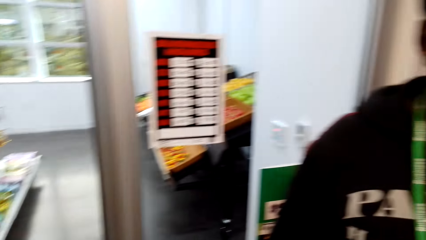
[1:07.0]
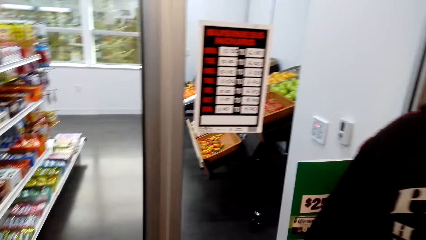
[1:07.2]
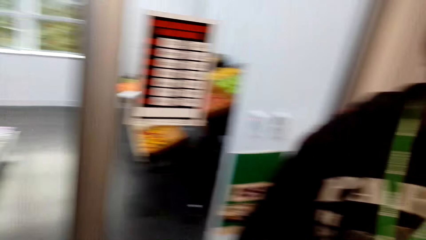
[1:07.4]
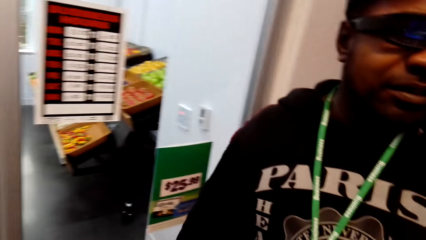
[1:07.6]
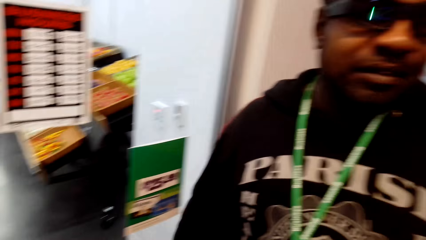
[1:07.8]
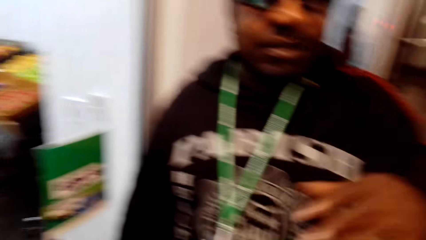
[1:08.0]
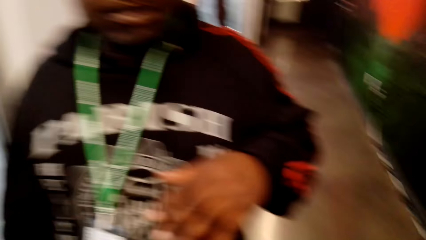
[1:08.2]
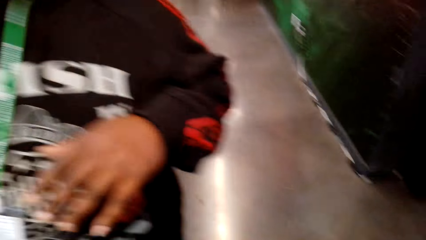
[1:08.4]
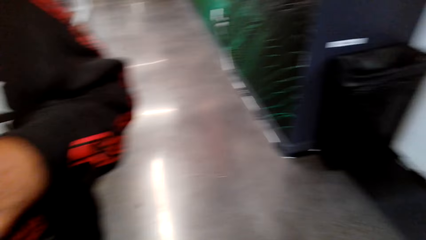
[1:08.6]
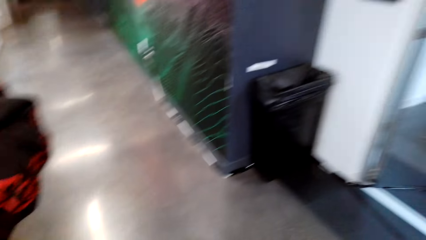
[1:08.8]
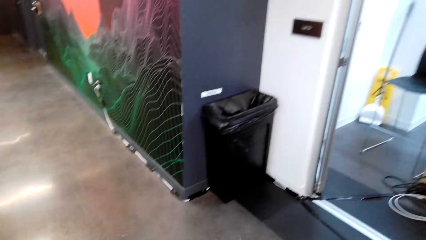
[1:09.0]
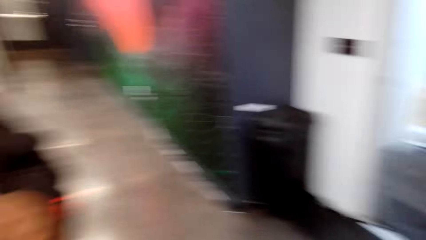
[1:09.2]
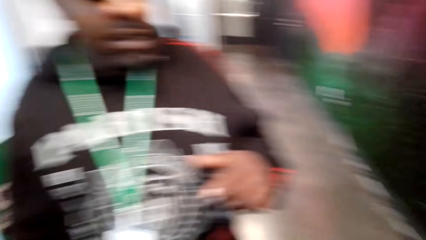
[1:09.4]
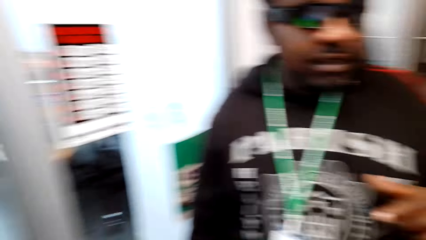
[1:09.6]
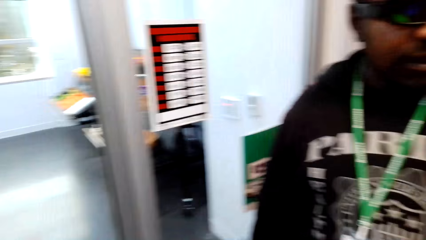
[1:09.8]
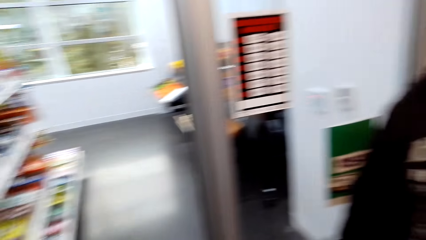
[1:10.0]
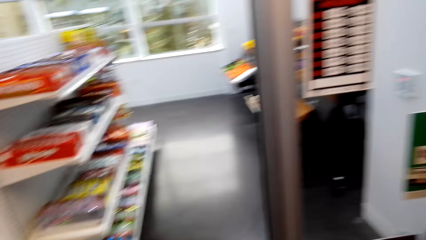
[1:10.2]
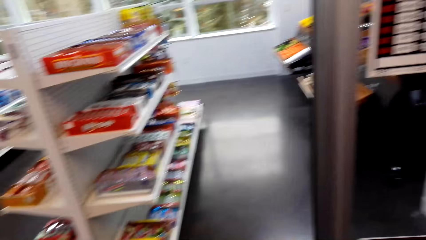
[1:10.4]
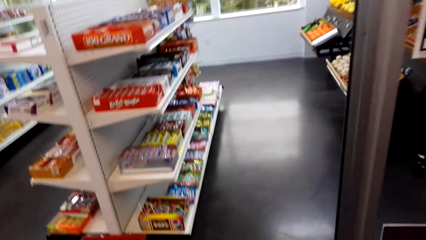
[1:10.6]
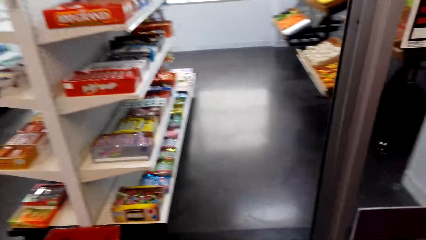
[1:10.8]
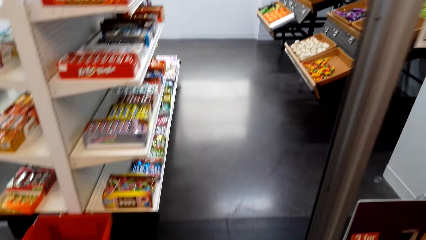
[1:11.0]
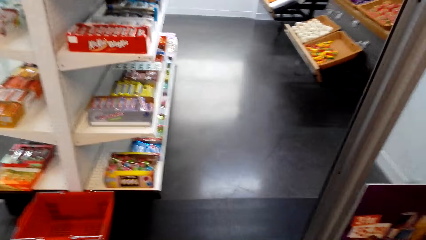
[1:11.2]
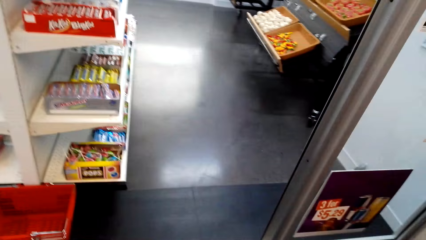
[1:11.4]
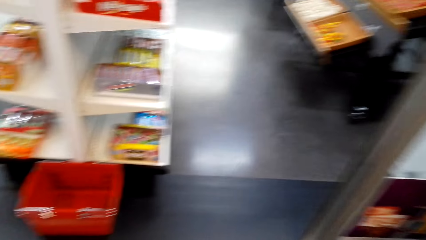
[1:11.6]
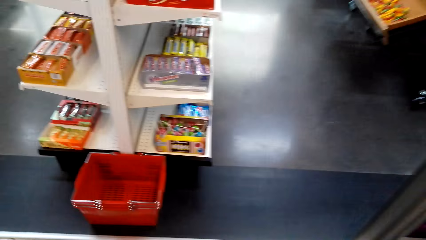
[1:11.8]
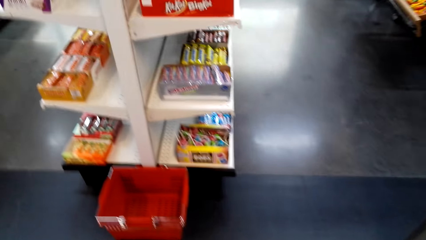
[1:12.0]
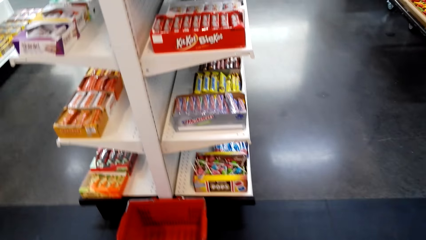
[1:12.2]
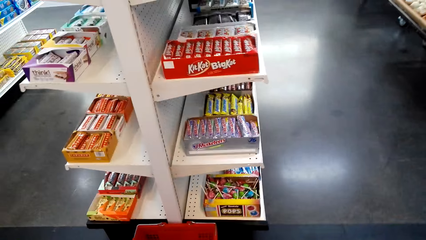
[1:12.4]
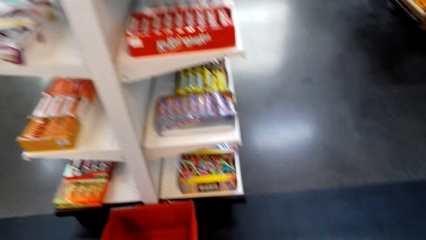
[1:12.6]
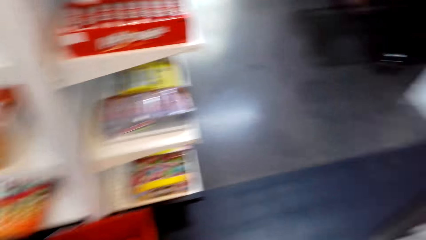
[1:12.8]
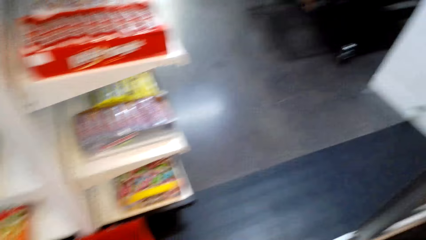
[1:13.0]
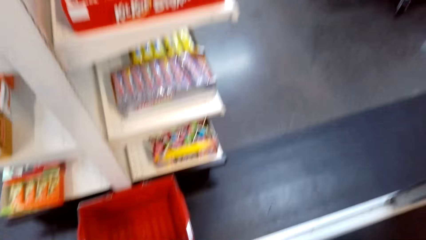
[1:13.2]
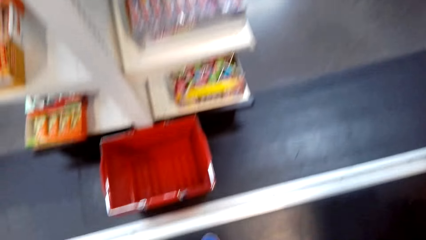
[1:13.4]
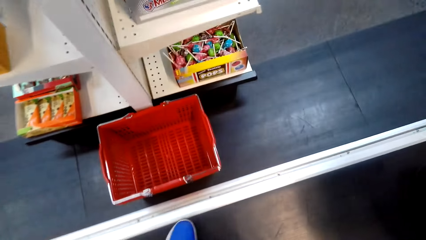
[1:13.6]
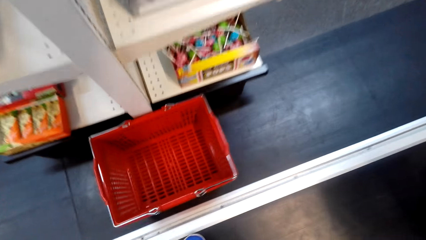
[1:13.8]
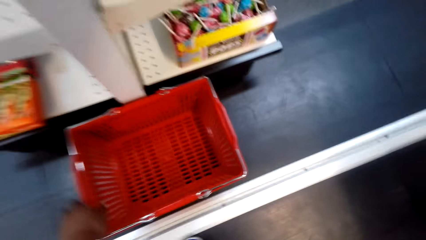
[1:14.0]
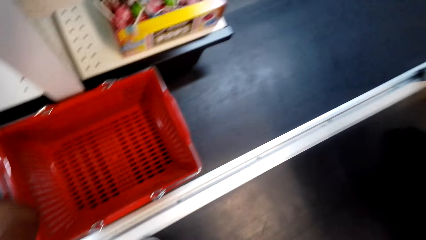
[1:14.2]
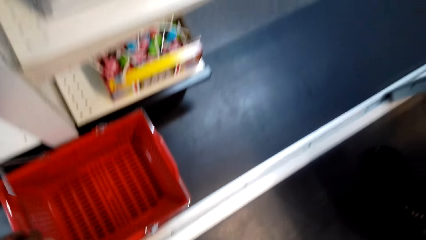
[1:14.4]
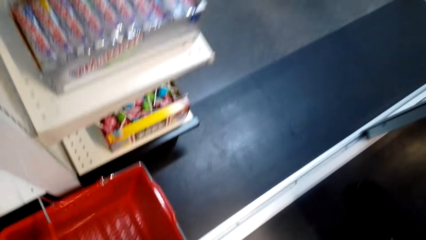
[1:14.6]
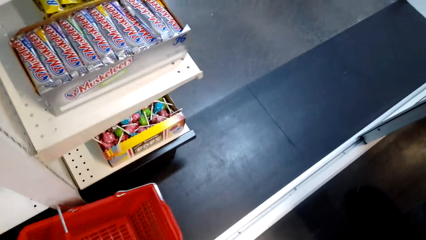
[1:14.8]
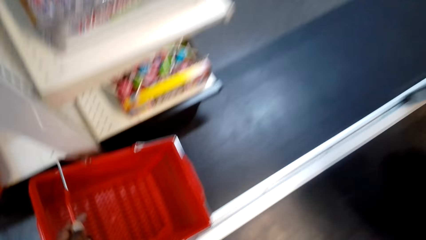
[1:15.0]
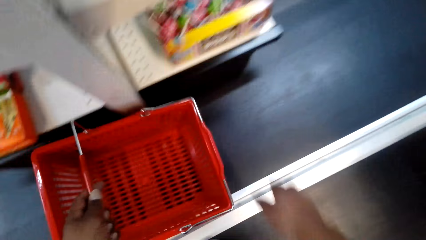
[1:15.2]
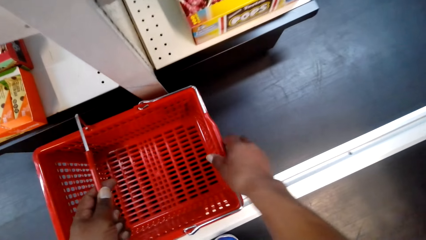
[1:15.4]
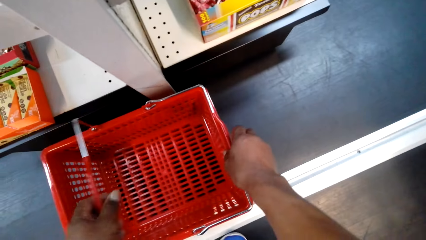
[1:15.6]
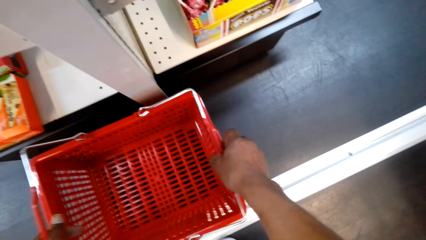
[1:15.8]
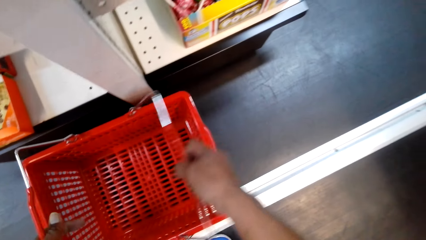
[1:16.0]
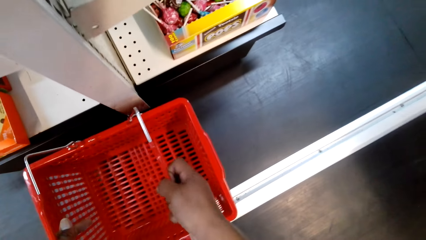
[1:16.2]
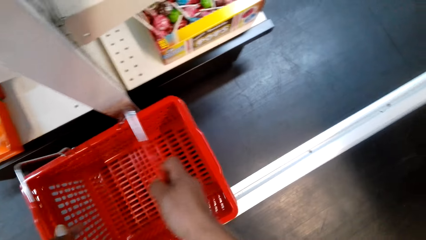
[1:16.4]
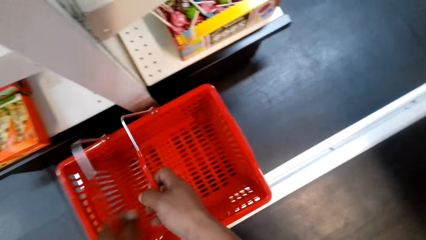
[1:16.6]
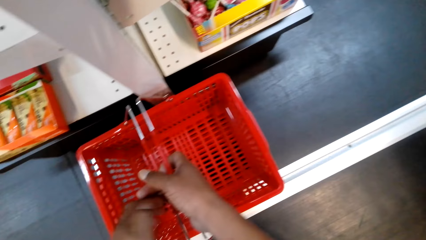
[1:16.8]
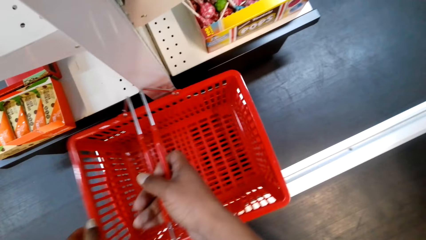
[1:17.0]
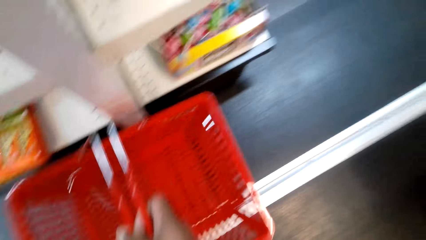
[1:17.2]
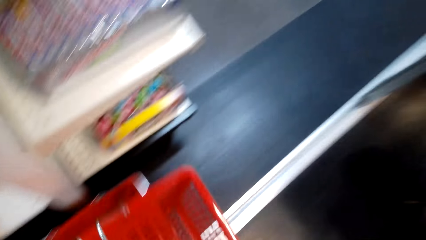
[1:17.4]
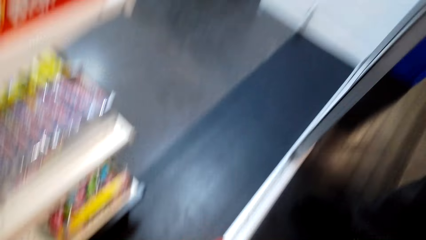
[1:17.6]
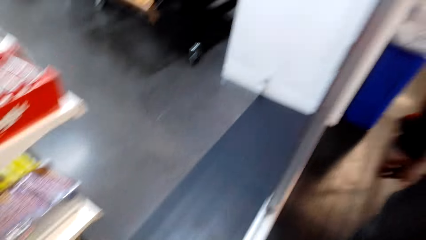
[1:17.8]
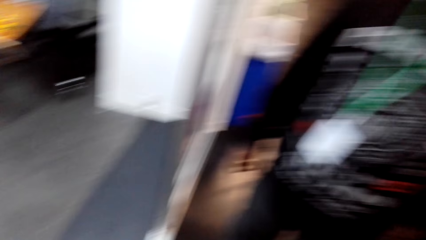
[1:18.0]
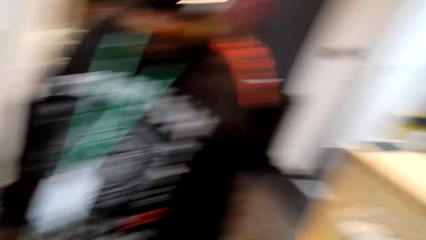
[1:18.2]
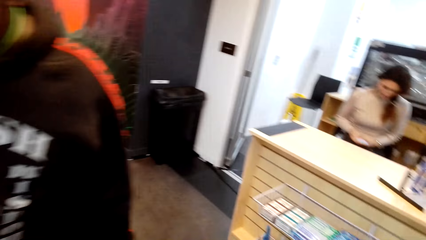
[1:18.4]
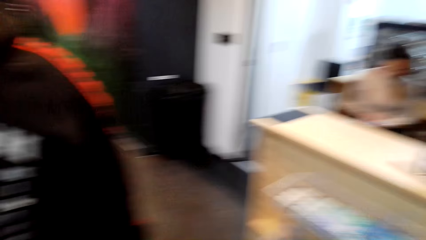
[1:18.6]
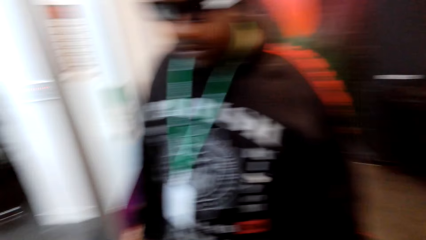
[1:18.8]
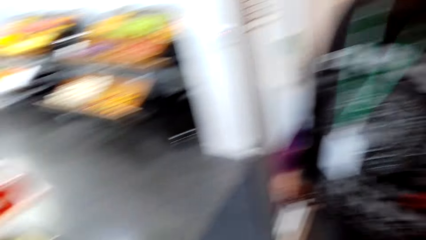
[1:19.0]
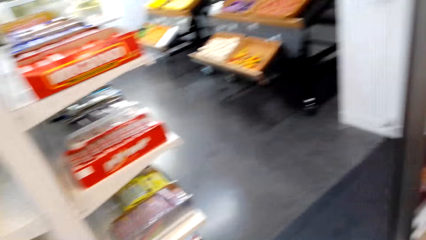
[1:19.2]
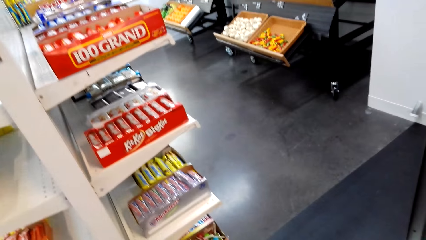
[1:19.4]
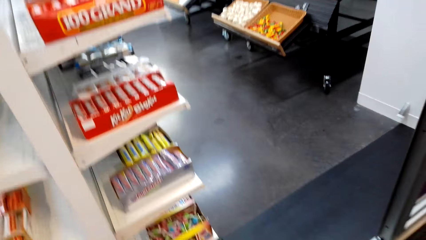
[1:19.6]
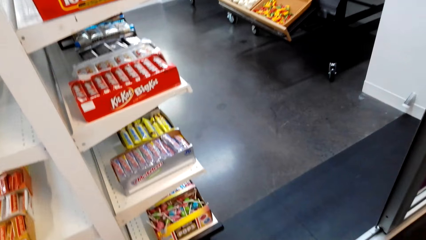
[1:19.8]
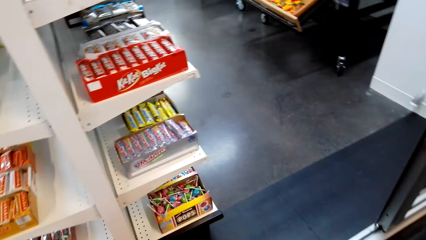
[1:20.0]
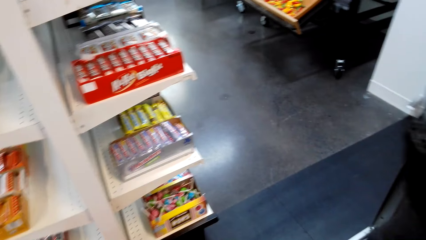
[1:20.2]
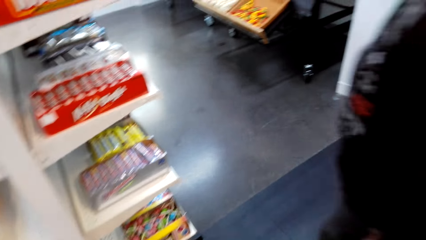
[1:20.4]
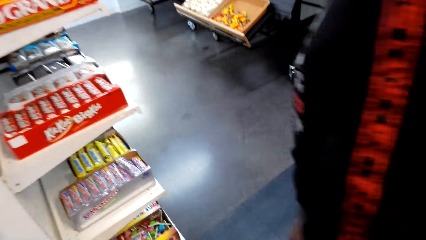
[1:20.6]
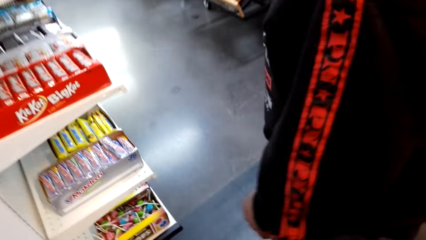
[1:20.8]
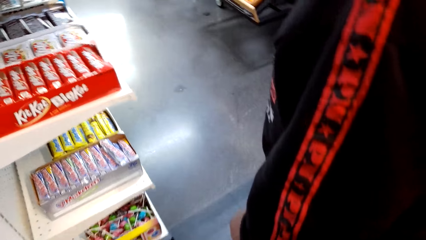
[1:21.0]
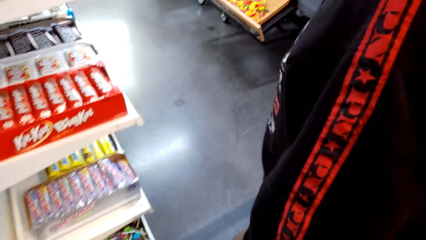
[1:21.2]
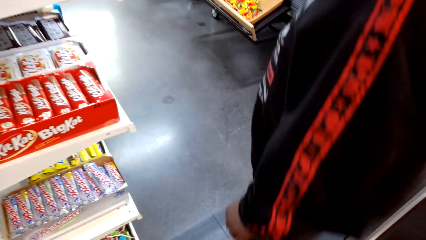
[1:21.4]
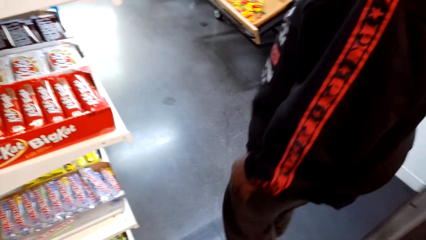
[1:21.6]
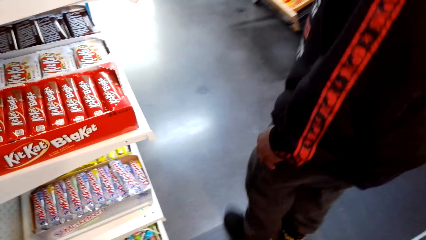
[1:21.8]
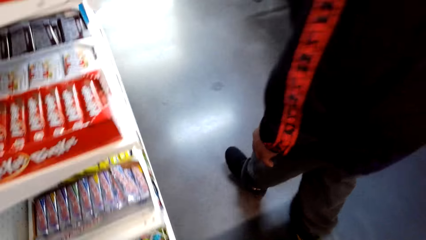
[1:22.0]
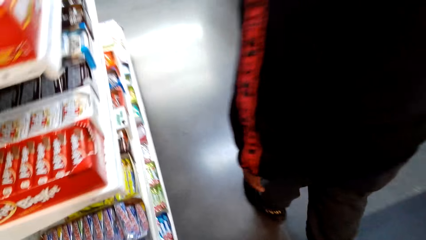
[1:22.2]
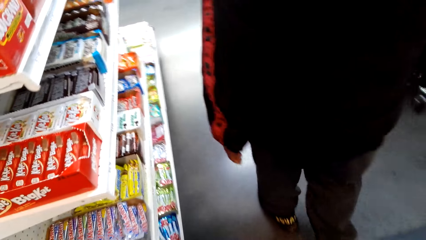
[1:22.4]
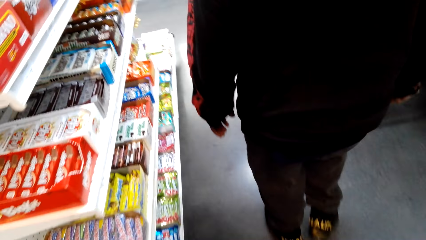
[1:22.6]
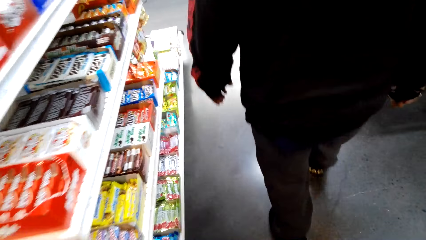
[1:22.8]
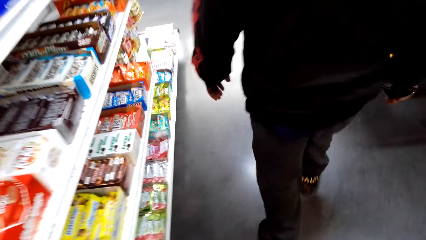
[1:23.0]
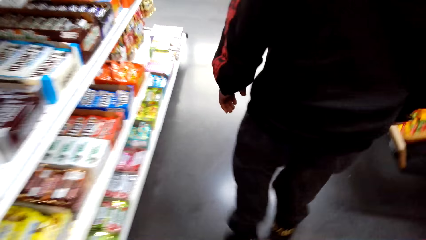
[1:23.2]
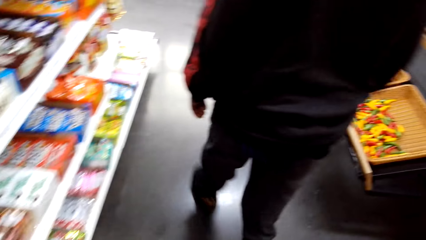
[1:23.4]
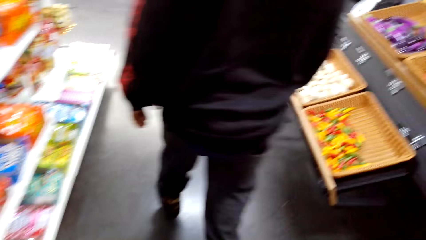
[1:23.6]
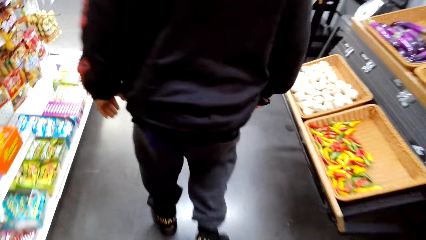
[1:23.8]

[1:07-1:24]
The man talks with the camera wearer. The camera wearer looks at the supermarket. They pick up the shopping basket. The man talks with the camera wearer. The camera wearer looks around. The man talks with the camera wearer. The camera wearer speaks to the woman and walks around. The man walks around.
